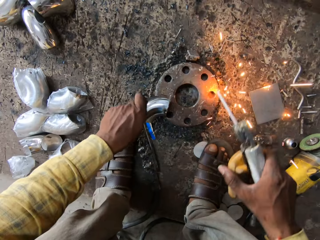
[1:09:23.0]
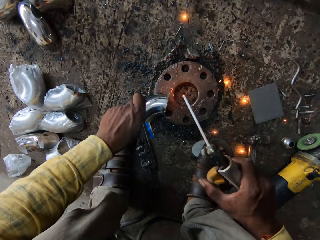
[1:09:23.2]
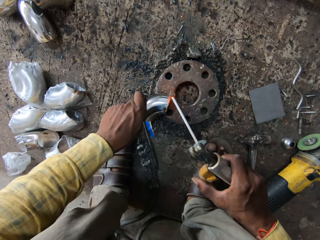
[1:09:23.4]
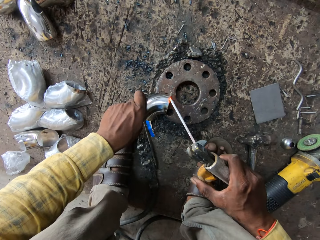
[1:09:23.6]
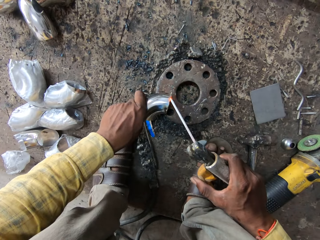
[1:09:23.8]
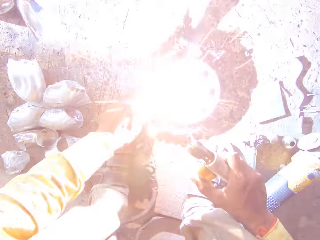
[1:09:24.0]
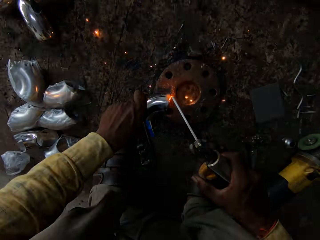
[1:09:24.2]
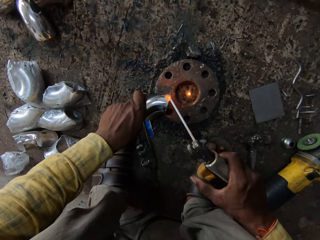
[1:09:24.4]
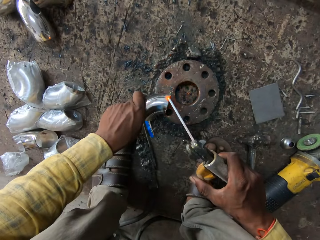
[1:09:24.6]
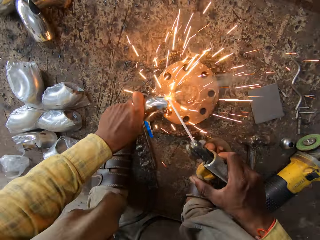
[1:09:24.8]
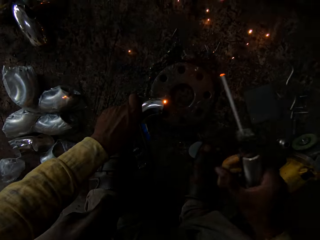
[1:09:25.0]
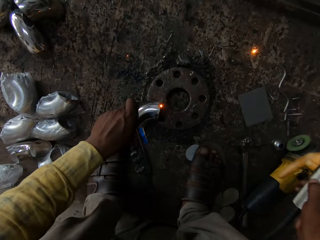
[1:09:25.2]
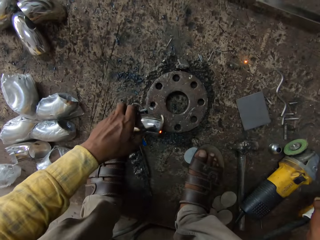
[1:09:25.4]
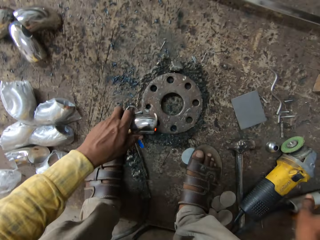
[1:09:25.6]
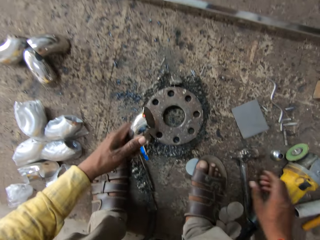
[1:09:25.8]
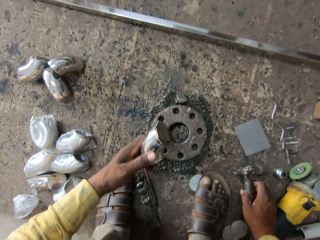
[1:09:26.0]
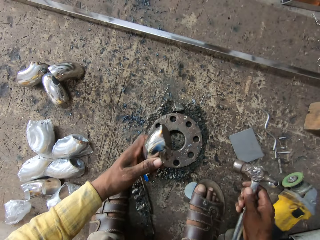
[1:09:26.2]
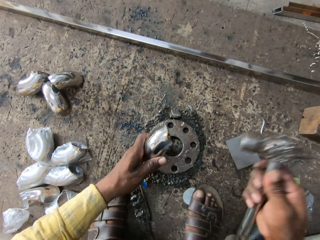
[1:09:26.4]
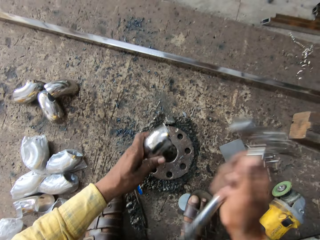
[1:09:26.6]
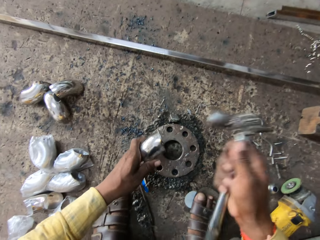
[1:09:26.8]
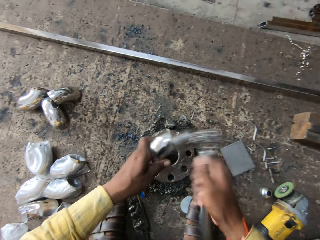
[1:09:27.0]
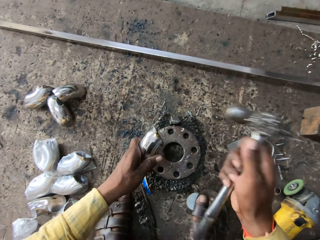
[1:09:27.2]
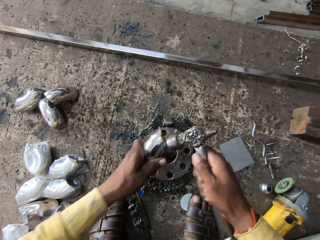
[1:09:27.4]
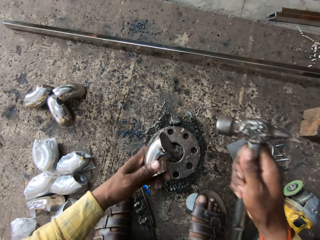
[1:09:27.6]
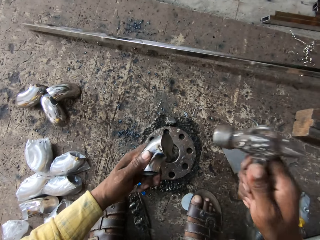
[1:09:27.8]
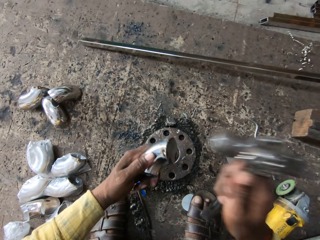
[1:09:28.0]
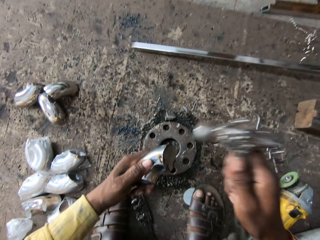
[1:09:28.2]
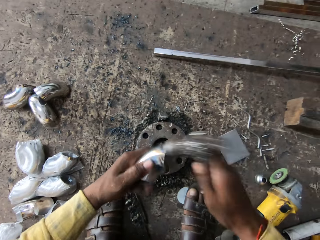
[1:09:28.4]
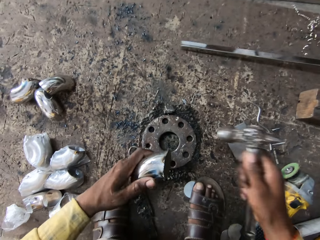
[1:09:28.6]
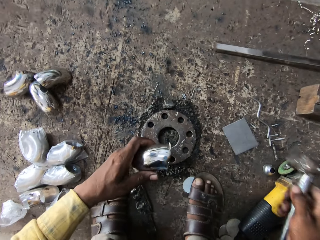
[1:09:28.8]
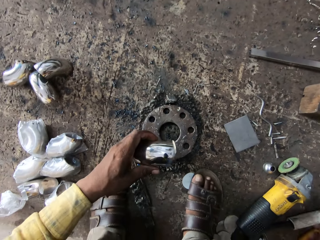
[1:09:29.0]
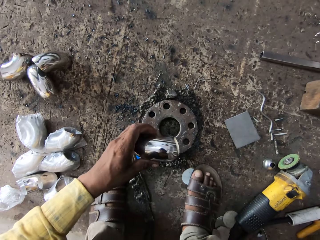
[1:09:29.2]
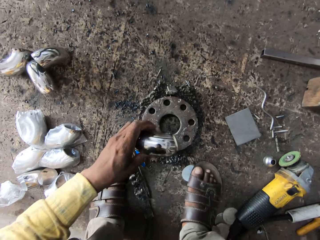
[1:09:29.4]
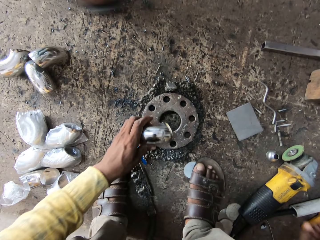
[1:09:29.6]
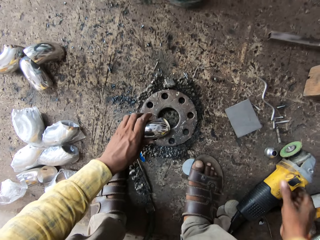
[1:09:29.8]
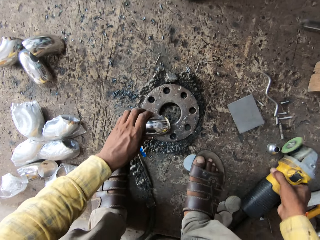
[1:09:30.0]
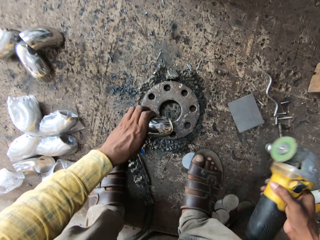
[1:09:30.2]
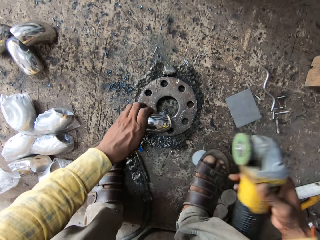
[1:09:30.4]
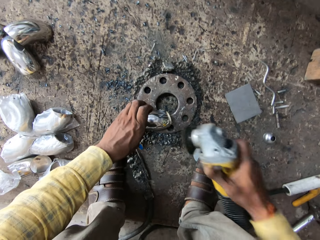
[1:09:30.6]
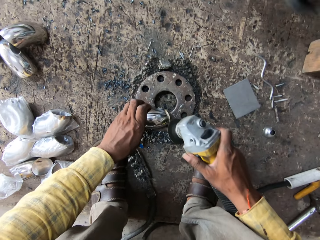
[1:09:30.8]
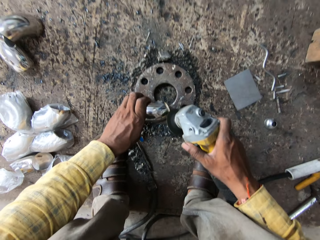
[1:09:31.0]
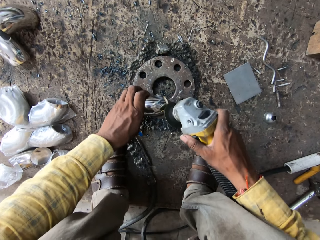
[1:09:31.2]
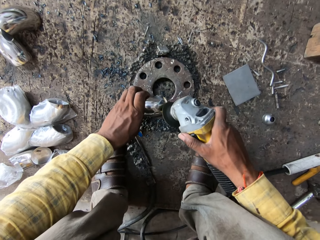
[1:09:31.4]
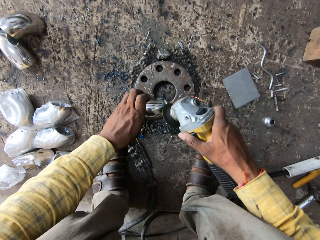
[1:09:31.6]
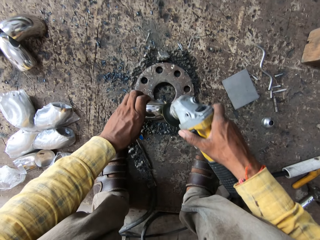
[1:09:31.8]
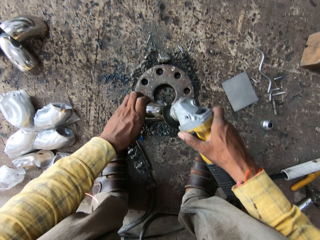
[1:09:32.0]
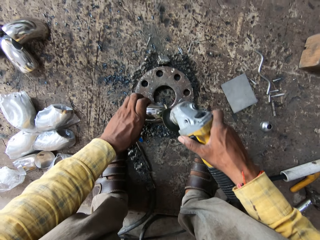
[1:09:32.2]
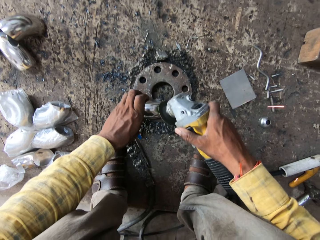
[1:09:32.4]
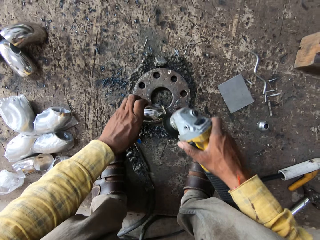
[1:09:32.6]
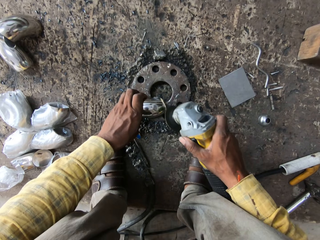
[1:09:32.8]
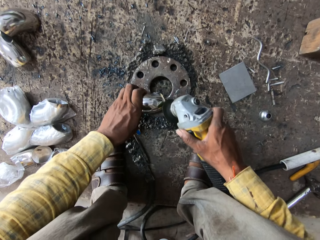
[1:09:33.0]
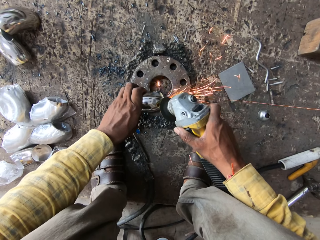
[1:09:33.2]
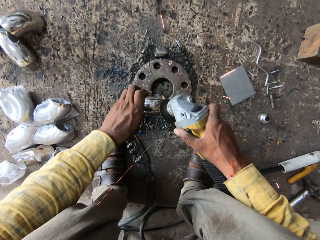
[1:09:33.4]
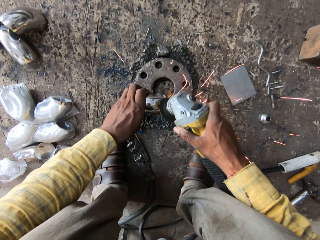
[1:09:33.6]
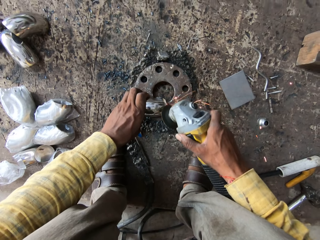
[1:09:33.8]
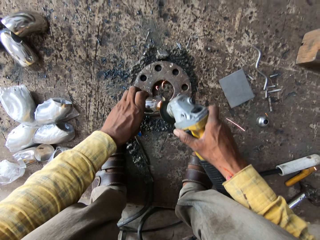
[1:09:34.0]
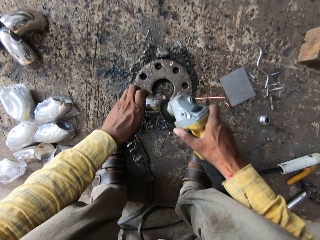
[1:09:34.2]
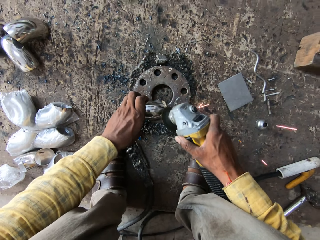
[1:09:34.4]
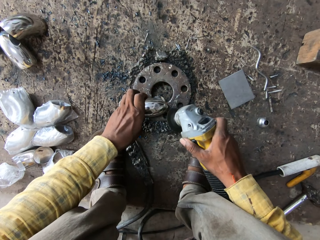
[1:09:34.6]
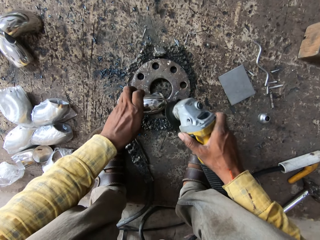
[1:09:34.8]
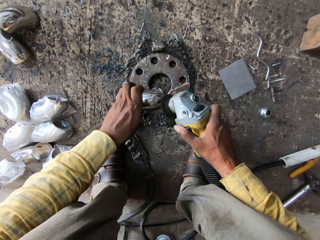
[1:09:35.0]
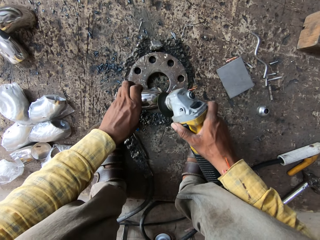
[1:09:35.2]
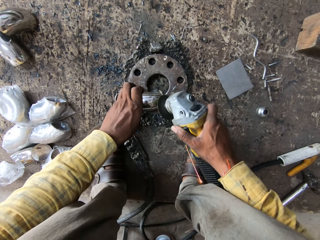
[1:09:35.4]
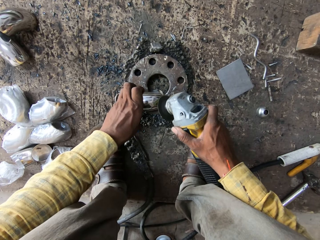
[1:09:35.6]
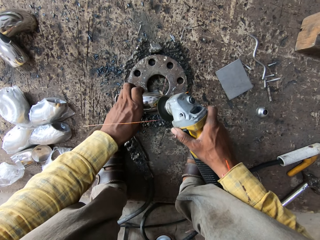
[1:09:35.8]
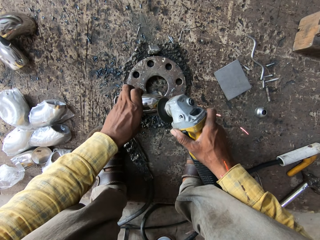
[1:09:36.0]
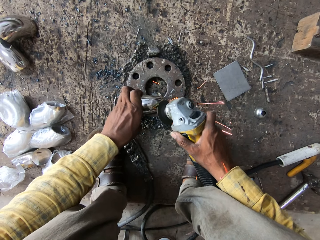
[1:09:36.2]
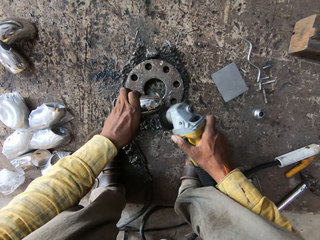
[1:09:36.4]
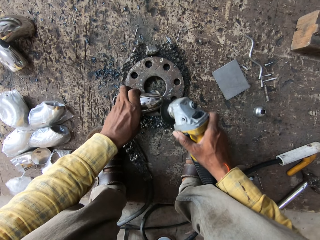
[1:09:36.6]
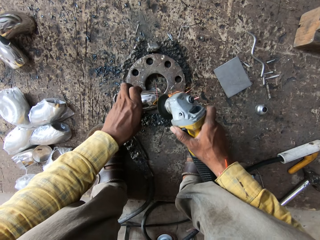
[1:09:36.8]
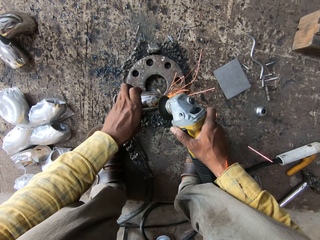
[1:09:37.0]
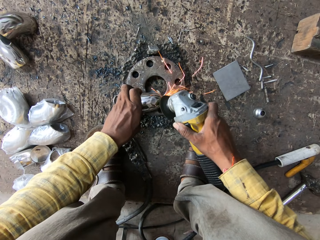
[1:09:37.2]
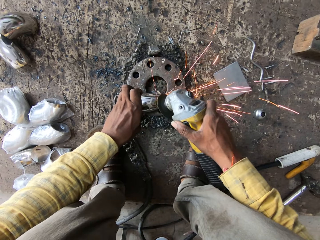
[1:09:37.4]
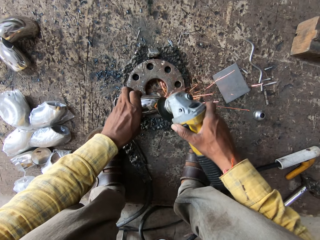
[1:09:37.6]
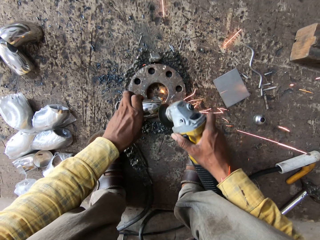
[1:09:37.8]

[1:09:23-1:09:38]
The camera wearer welds the metal and a lid with an electrode. They drop the welding torch. They pick up a ball peen hammer. They weld on the metal part. They thump the metal with the hammer. They pick up a grinder. They polish the metal with the grinder.

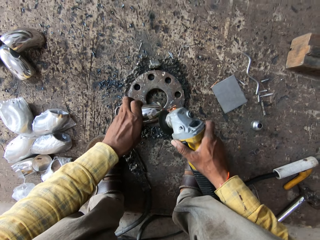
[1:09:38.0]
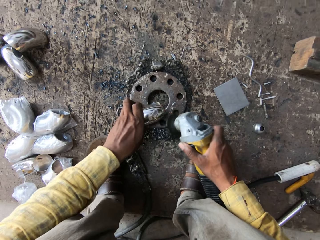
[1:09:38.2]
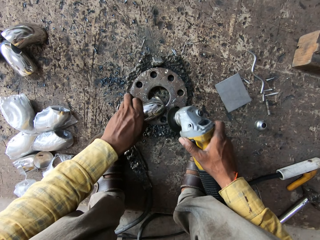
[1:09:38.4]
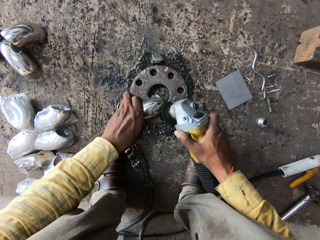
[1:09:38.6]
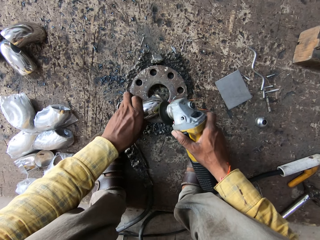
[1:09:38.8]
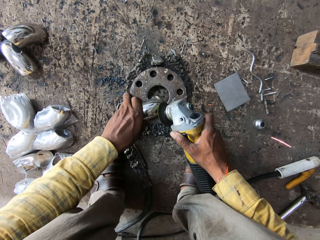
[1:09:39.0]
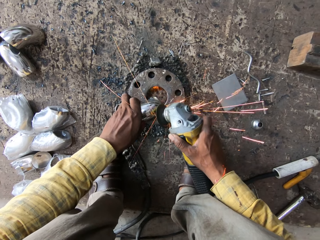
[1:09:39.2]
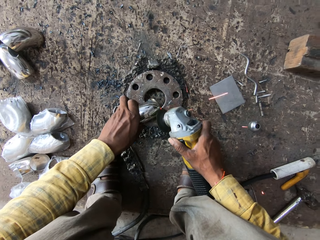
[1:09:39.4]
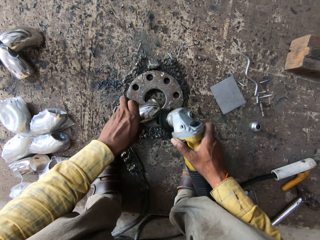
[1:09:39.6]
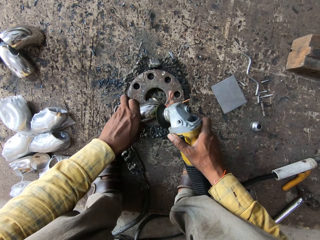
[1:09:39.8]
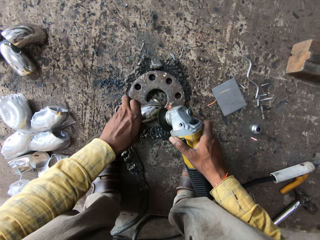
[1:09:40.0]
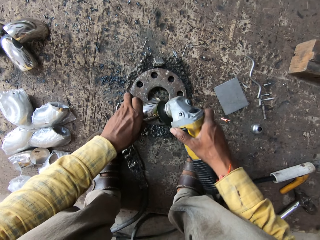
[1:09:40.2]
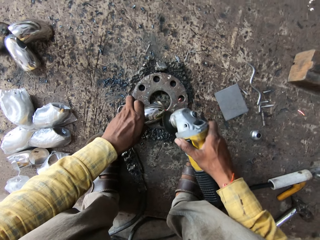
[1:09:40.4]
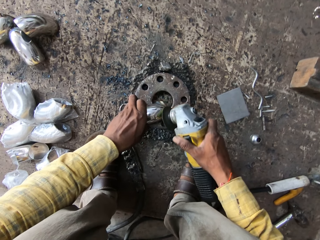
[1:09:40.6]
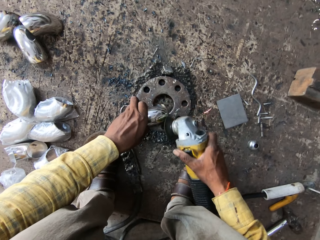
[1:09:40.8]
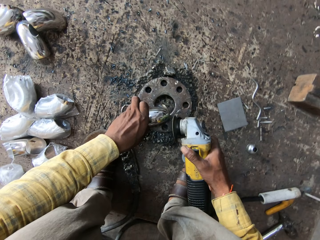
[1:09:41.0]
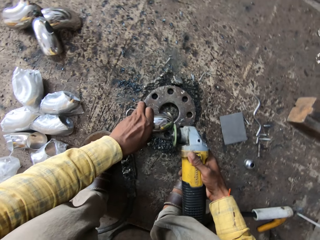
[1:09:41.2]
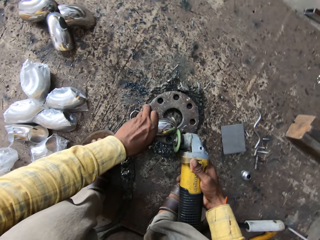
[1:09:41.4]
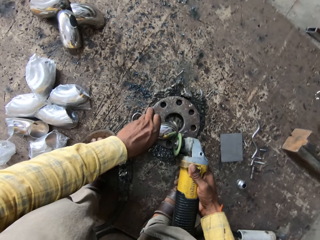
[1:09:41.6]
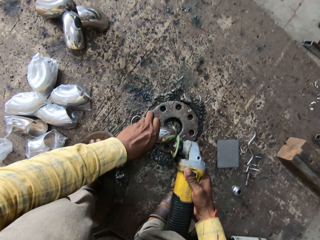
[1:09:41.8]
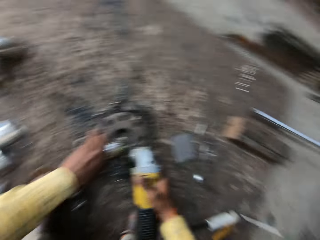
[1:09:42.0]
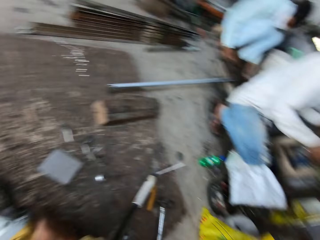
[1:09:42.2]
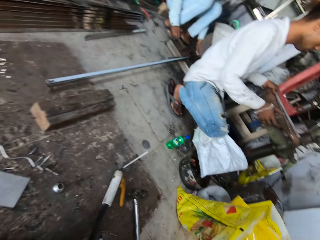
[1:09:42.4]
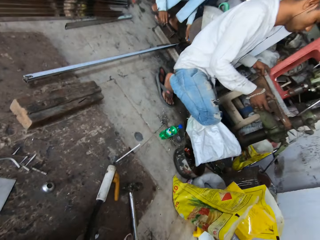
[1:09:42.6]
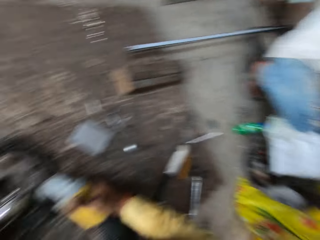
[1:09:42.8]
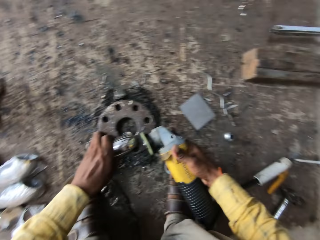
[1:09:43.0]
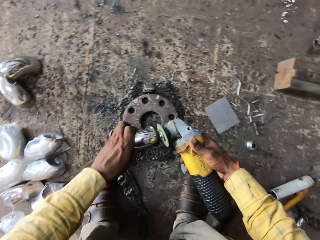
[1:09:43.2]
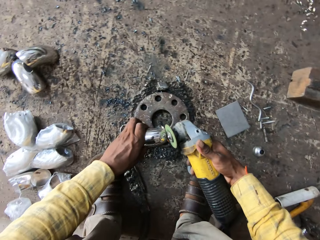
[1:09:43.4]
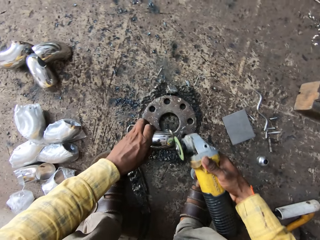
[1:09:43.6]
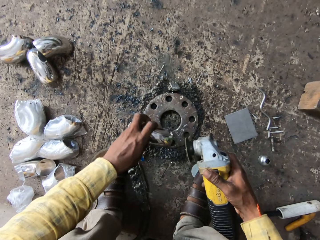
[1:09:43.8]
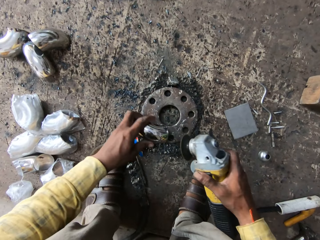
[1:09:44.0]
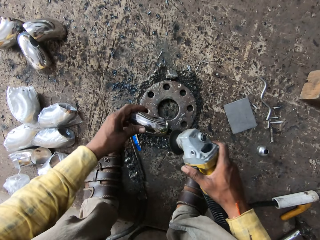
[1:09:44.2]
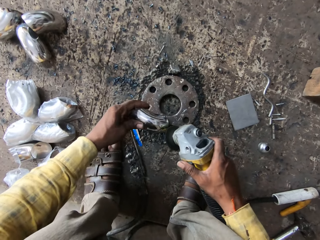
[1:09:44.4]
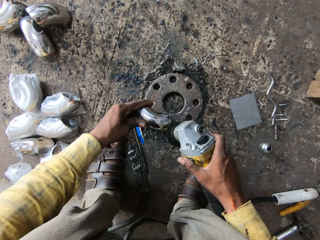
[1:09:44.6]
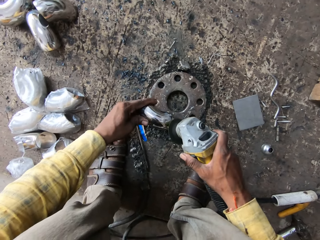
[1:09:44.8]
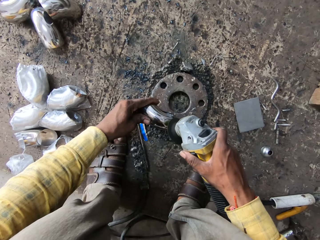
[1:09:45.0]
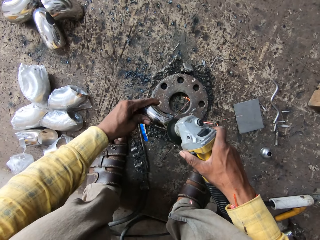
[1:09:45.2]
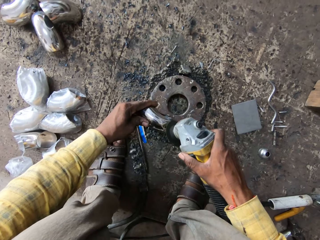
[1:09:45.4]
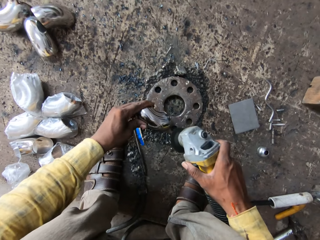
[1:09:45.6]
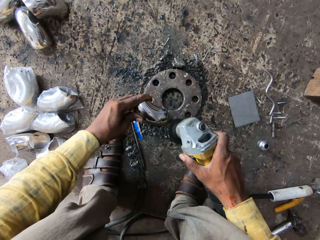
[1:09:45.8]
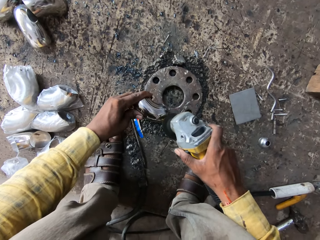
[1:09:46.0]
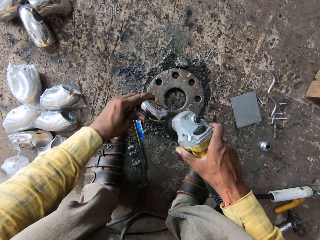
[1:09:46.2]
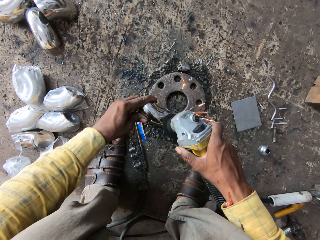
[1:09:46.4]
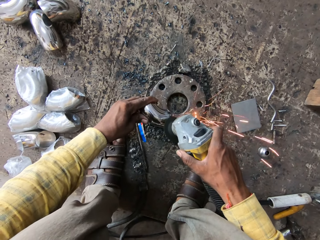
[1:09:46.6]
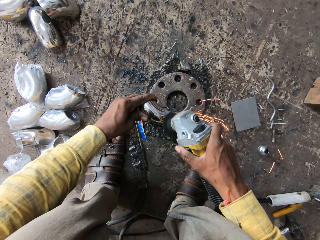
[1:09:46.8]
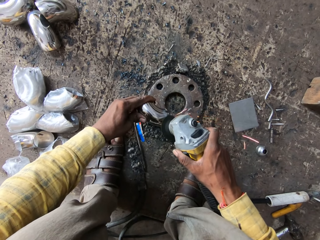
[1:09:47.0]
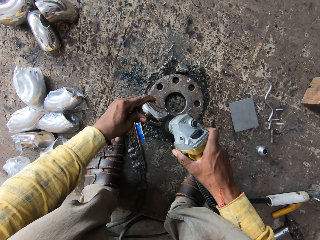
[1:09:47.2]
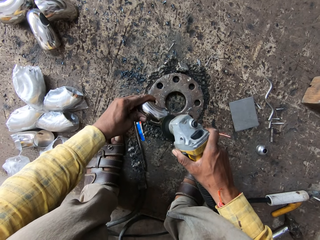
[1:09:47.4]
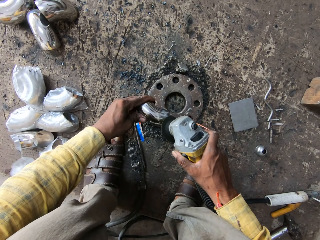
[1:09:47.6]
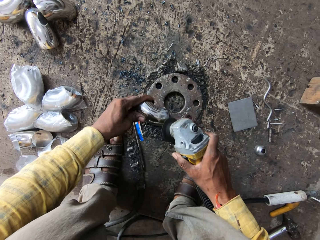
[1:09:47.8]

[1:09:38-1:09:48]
The camera wearer looks around.
